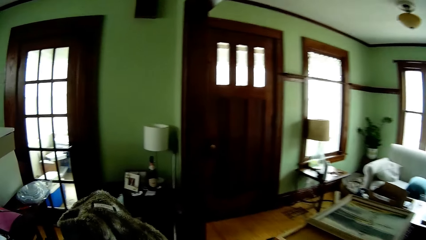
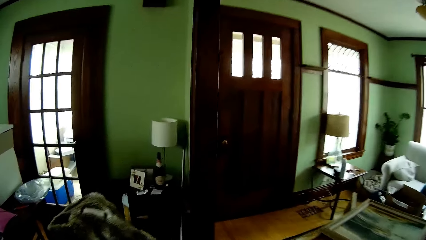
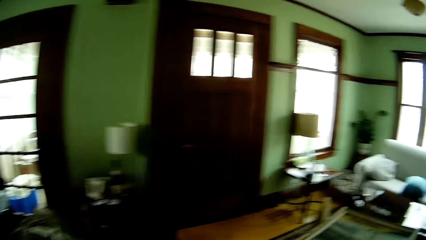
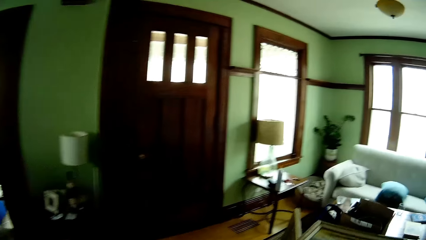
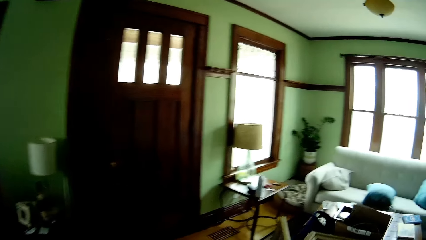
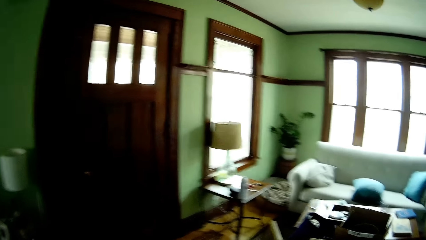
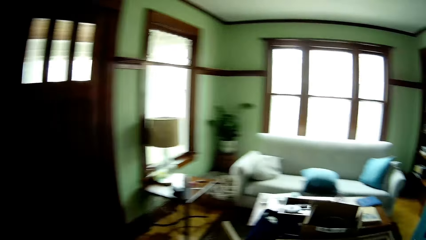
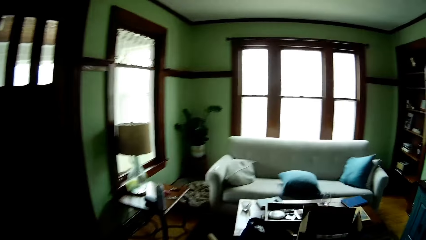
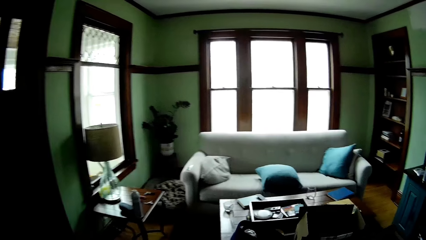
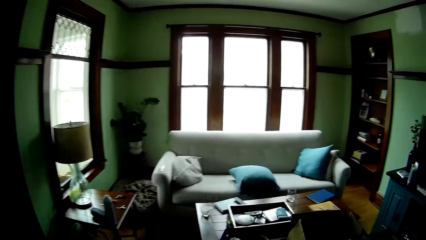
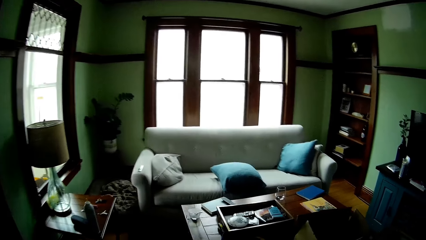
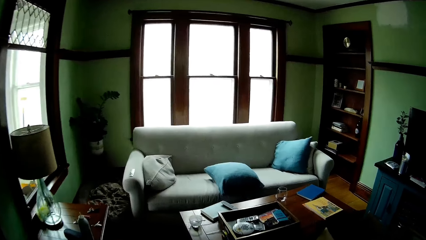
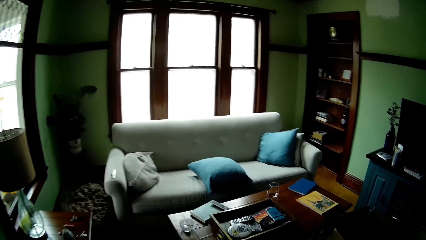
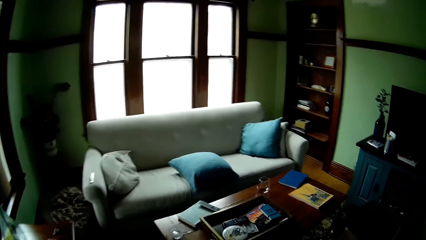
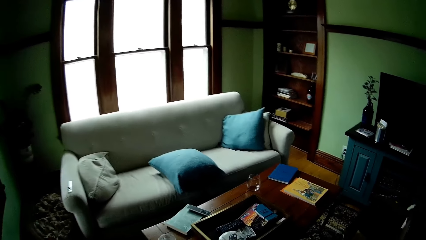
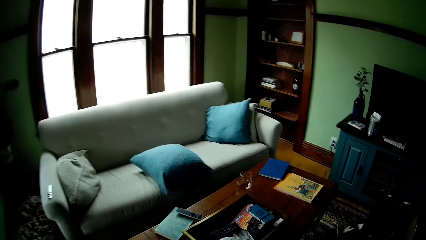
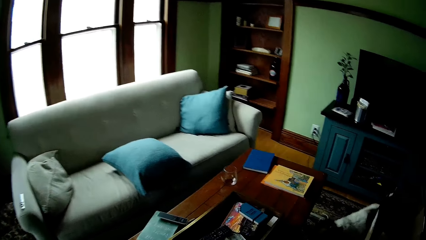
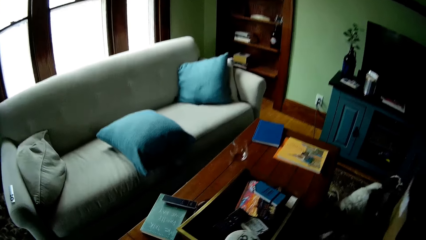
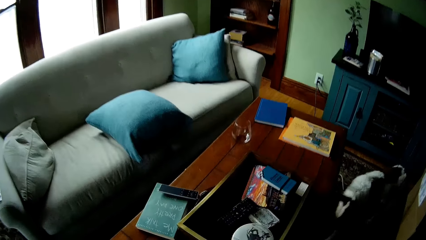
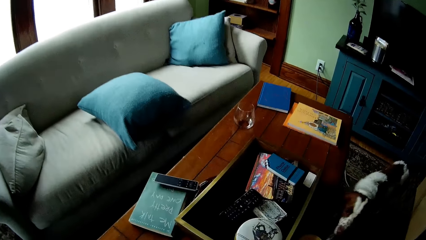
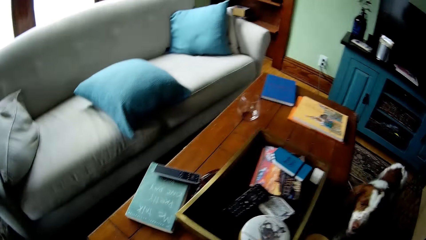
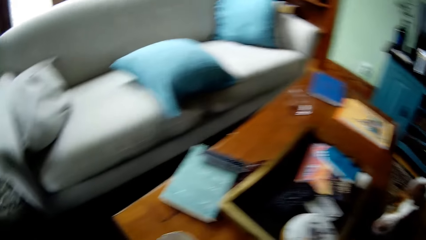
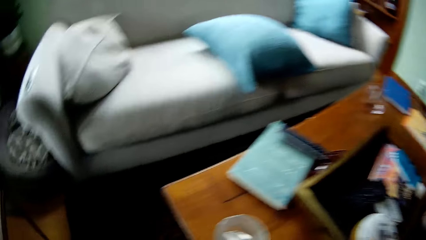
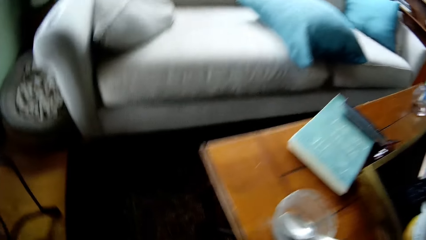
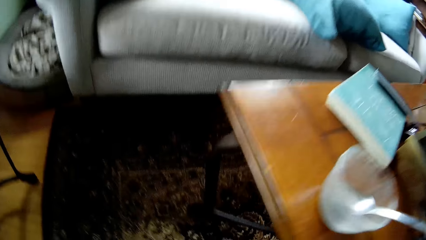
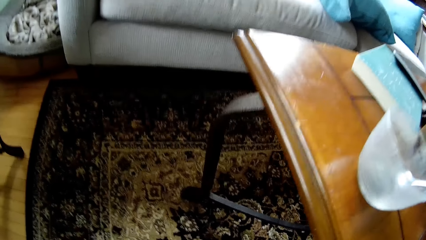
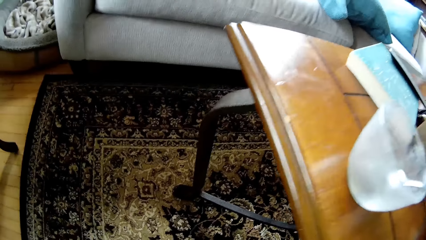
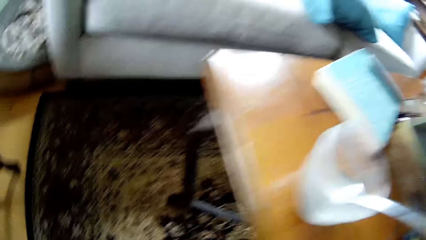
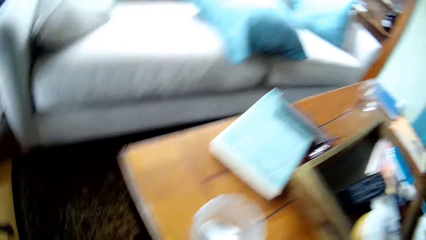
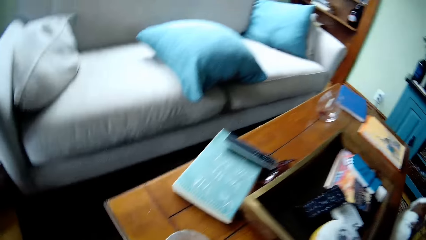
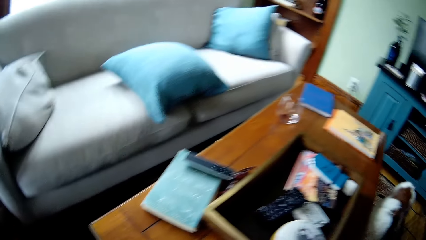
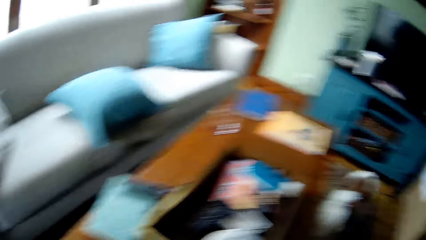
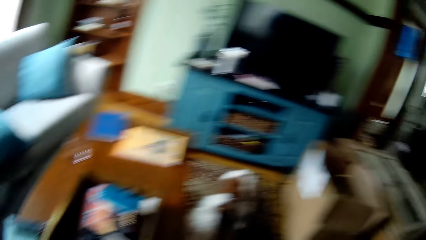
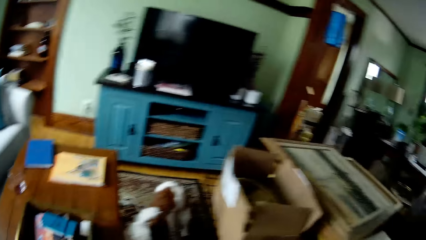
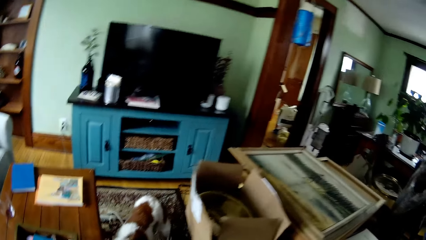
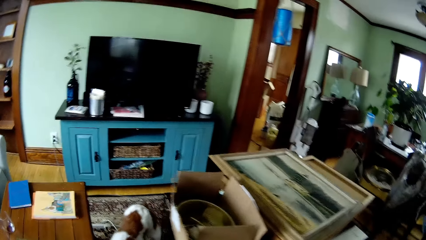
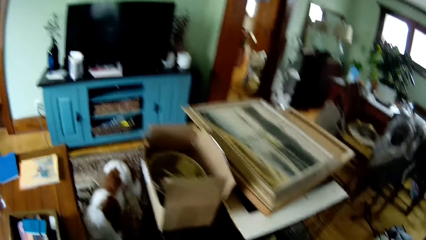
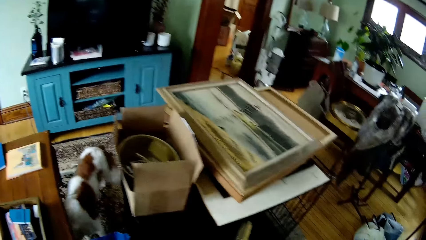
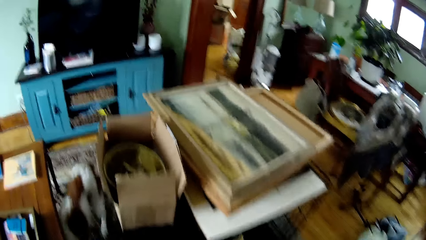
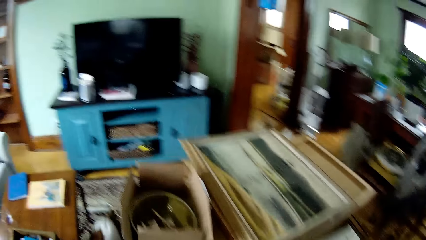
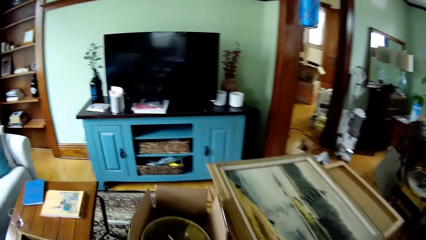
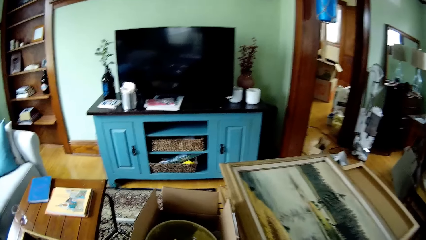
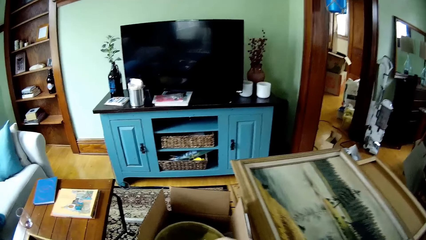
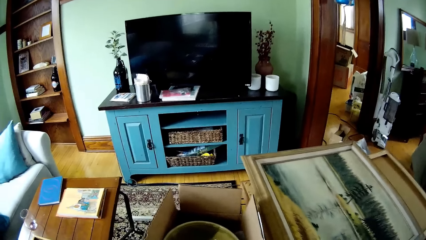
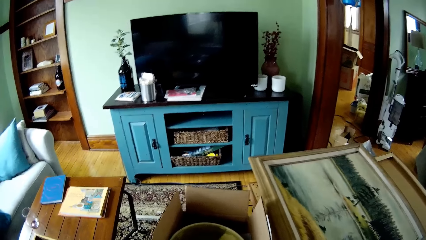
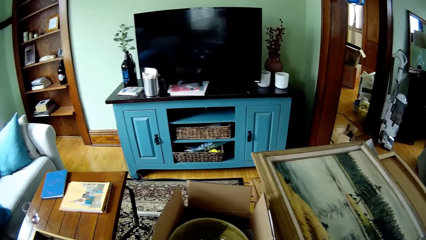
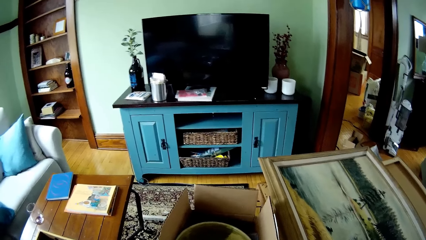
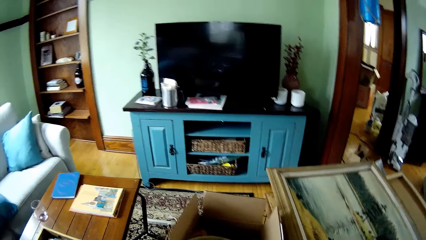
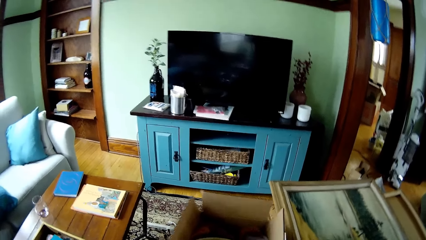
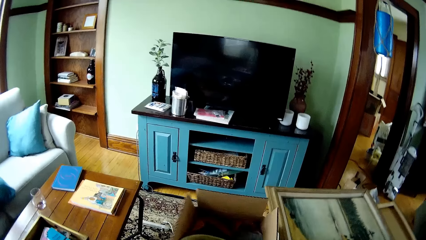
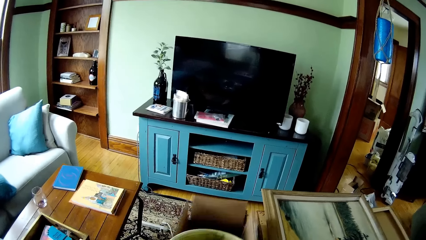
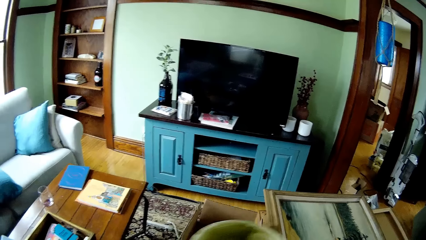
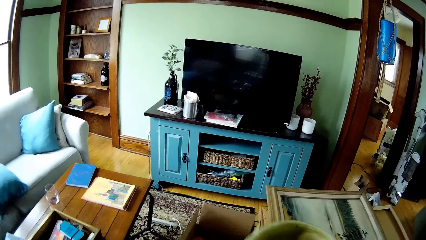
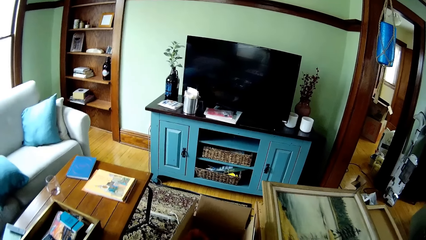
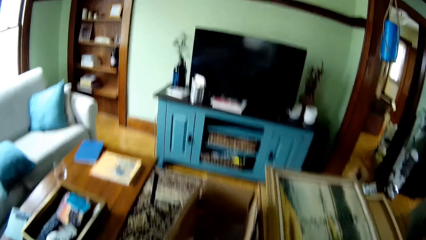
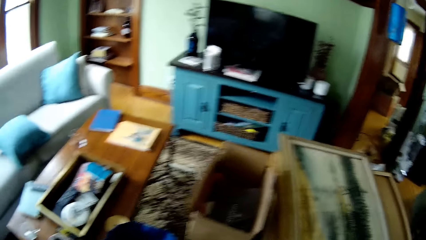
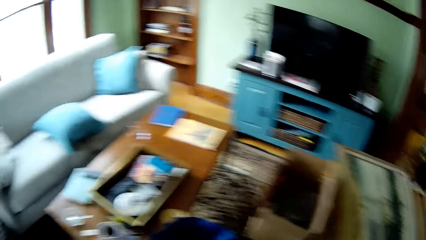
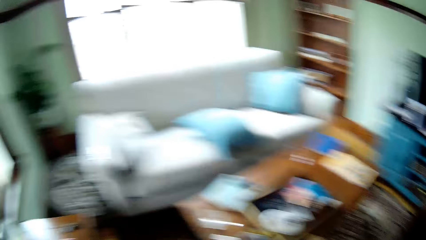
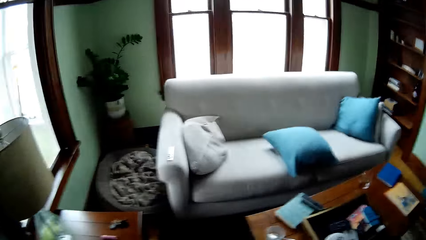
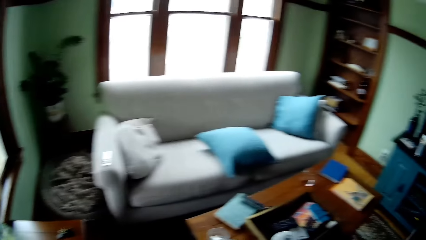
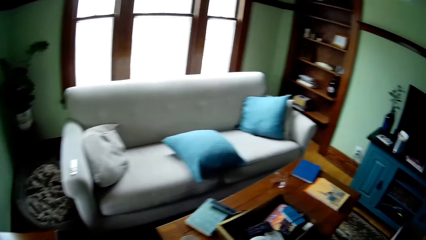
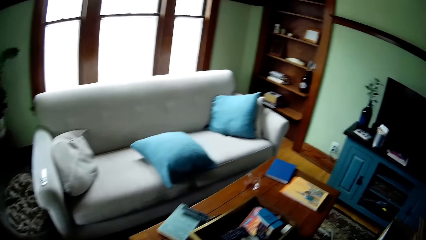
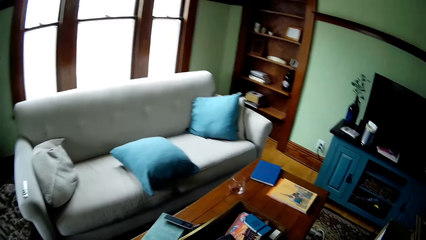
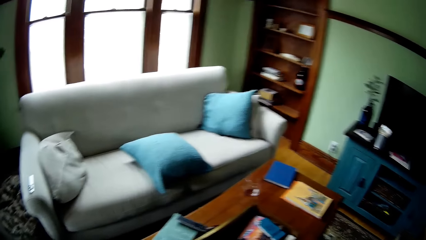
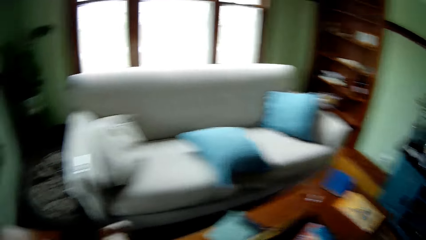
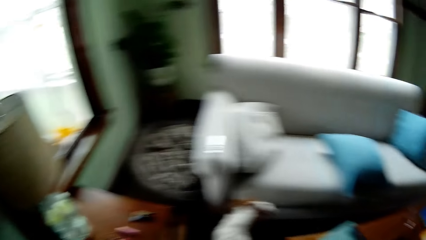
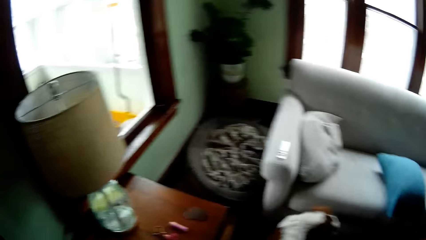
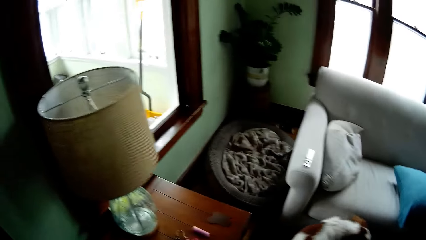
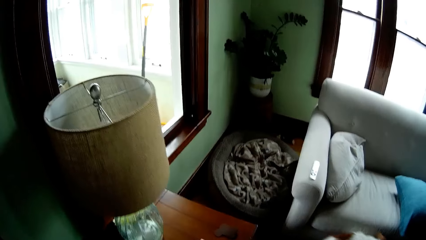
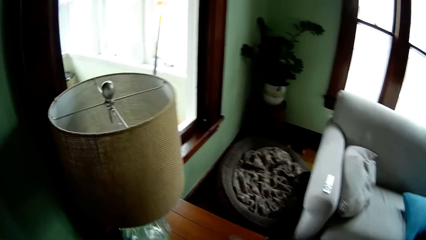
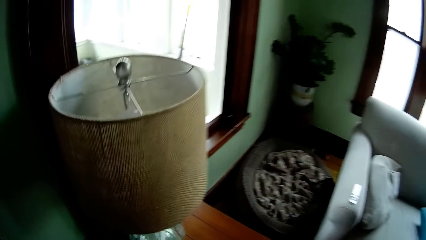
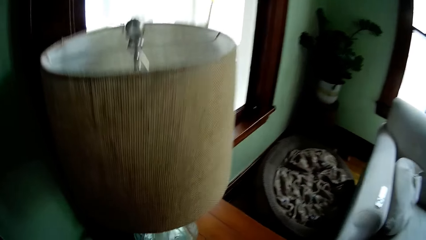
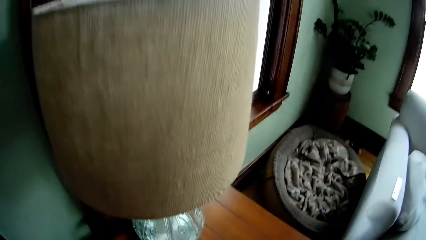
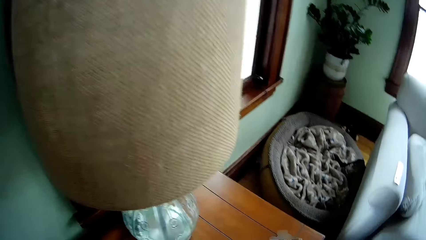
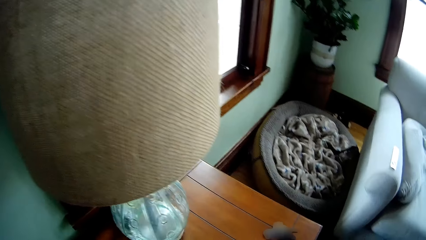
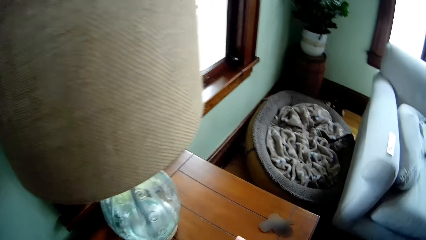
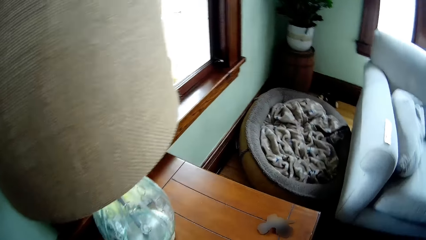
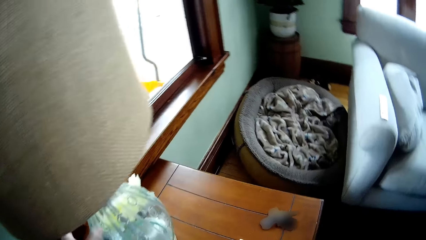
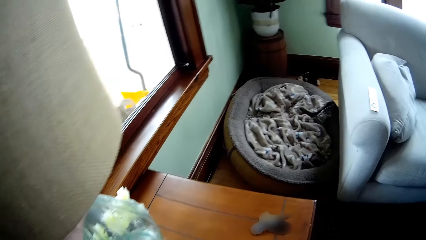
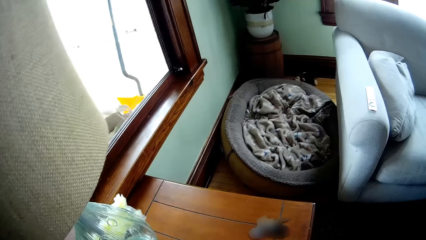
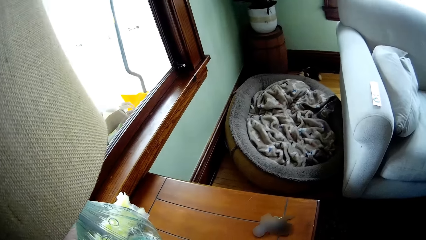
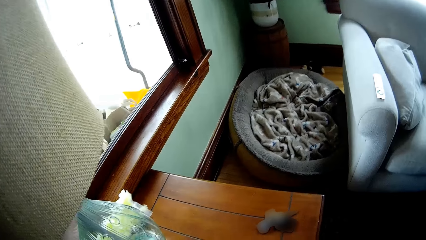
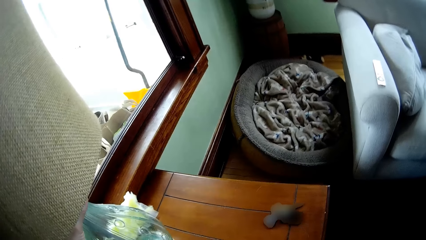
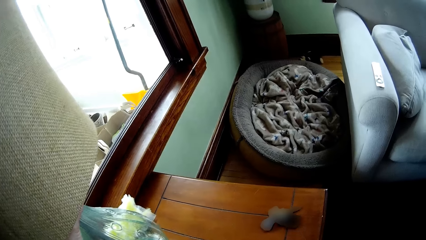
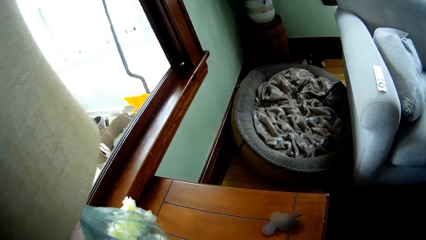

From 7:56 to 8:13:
The dog walks near a table. The camera wearer removes the bucket from the box. He holds the carton box with his right hand. He stares around. He moves the lamp.
